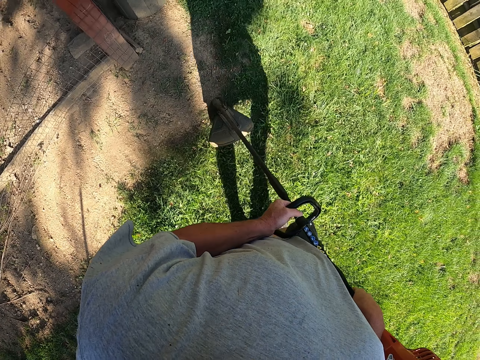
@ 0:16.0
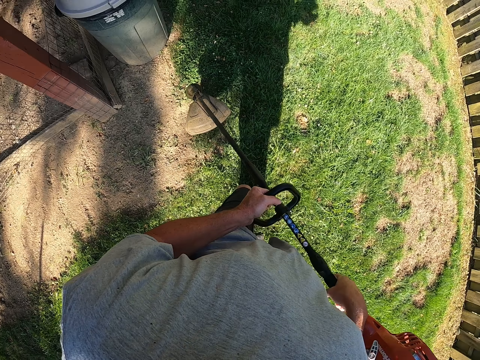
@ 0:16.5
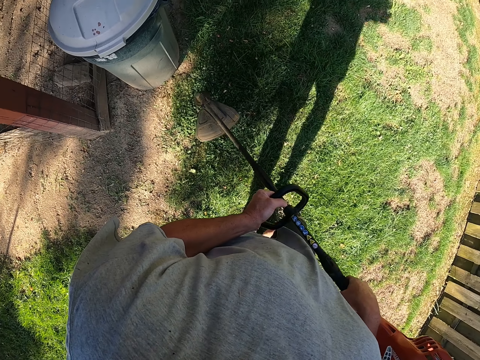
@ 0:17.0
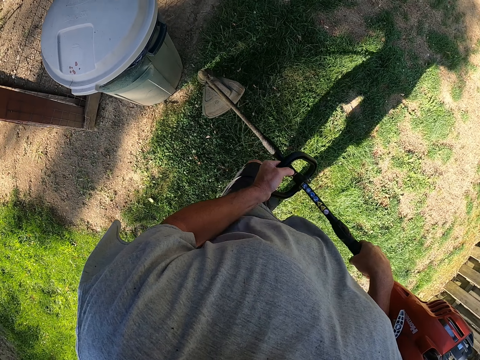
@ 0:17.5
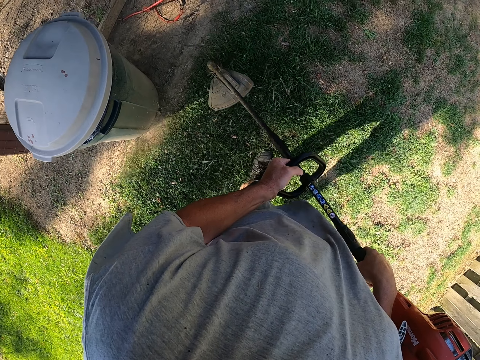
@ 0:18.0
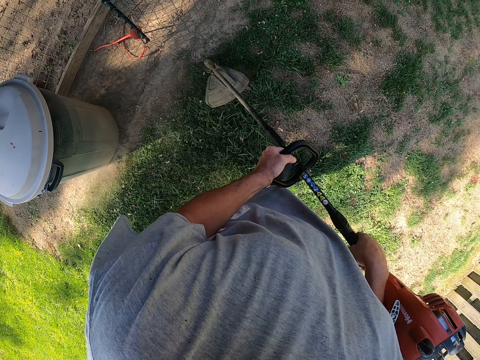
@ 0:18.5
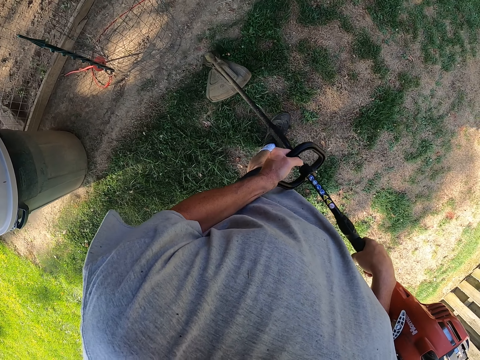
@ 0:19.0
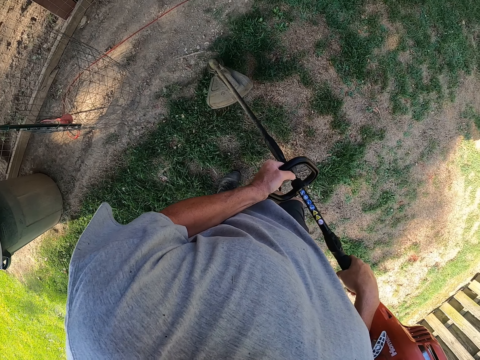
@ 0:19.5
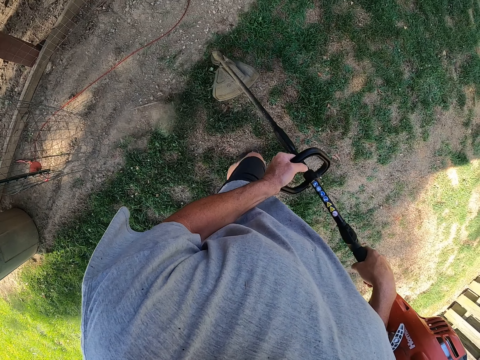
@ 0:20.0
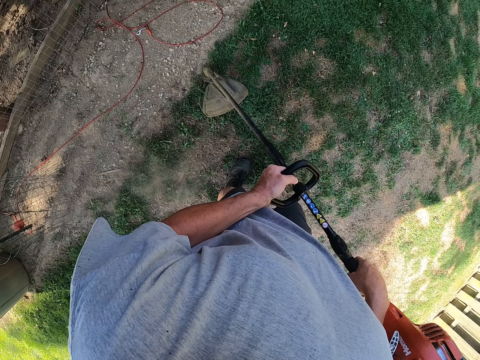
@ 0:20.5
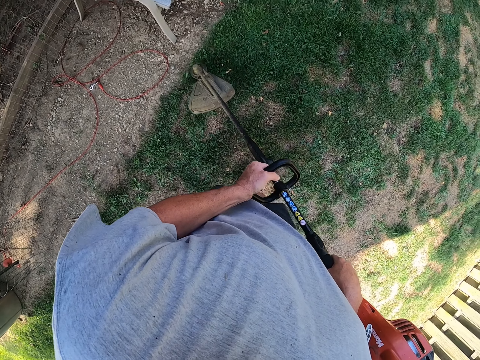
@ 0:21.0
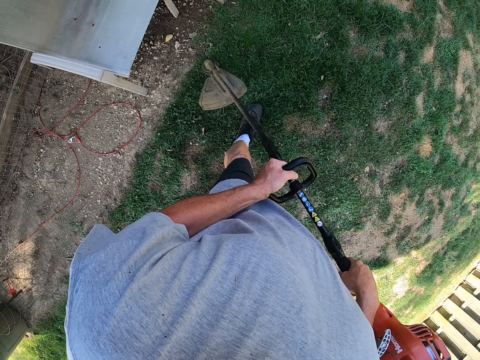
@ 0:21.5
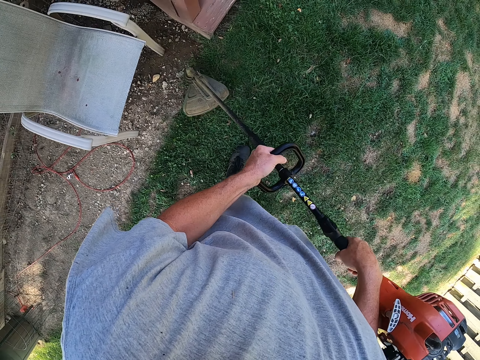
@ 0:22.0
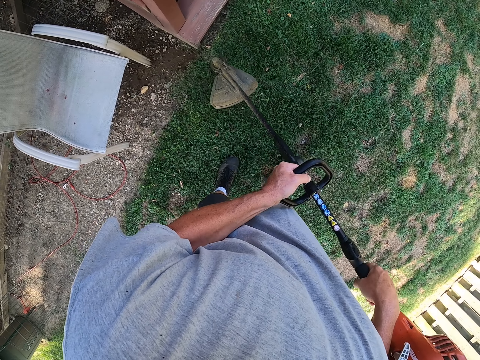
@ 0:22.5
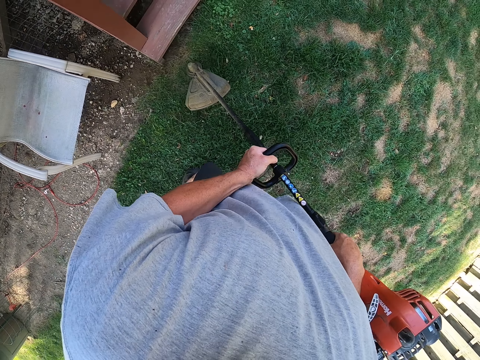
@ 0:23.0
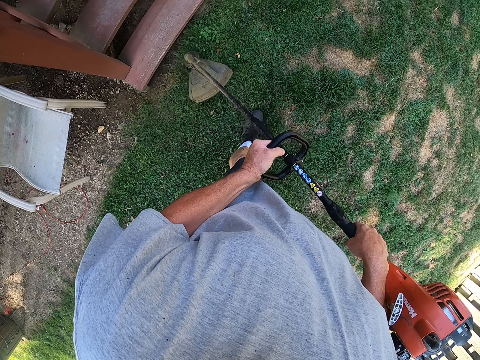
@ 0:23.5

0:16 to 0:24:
The camera wearer trims the grass with the machine.

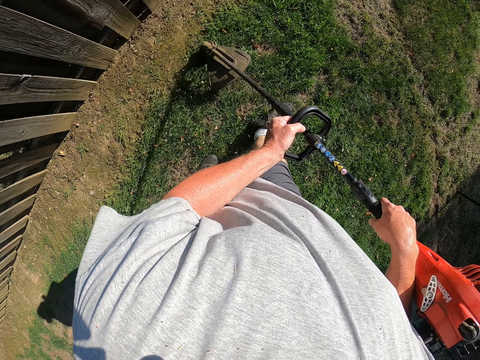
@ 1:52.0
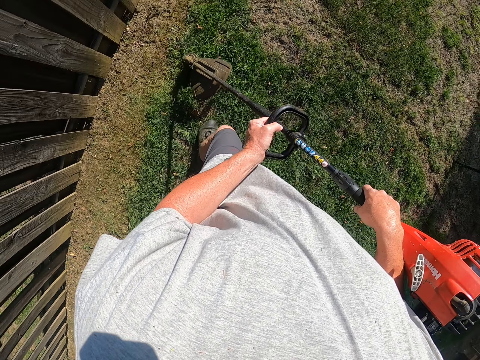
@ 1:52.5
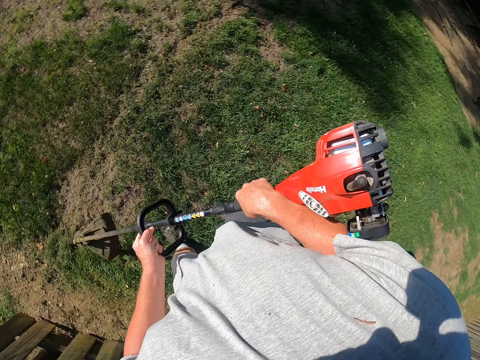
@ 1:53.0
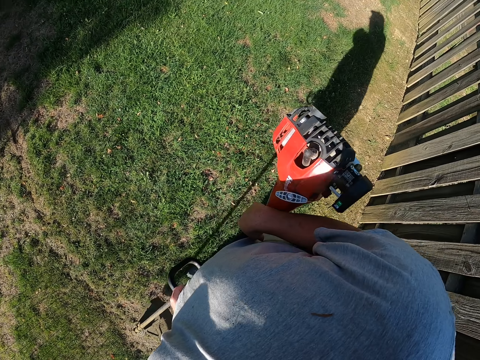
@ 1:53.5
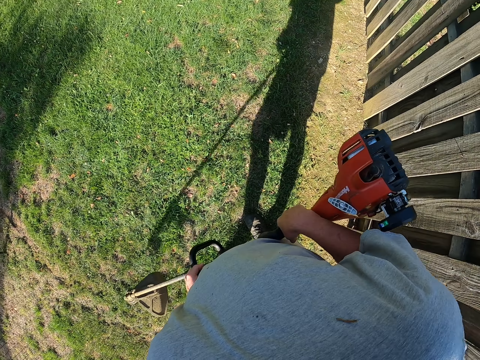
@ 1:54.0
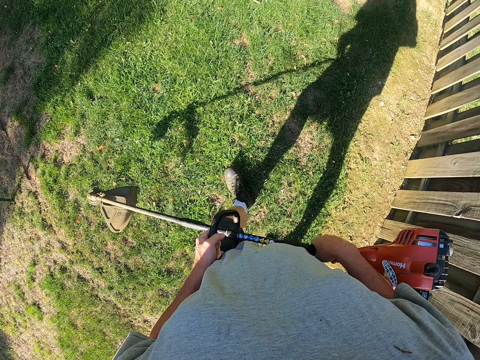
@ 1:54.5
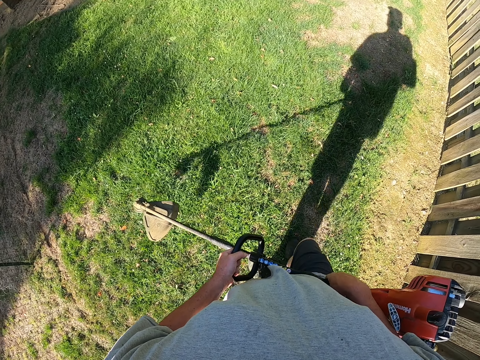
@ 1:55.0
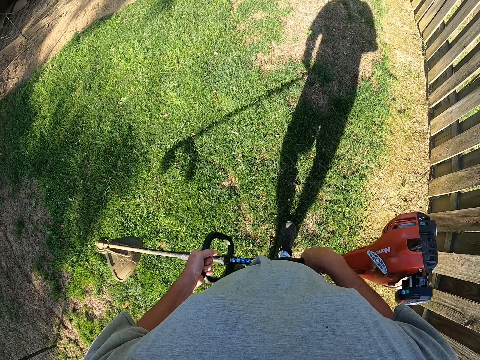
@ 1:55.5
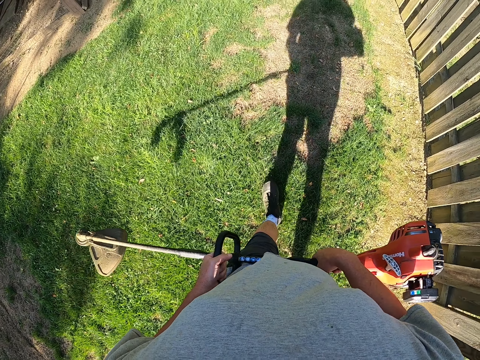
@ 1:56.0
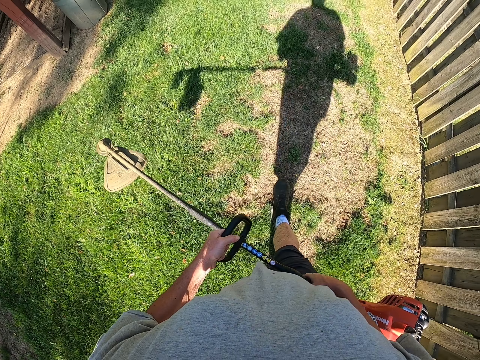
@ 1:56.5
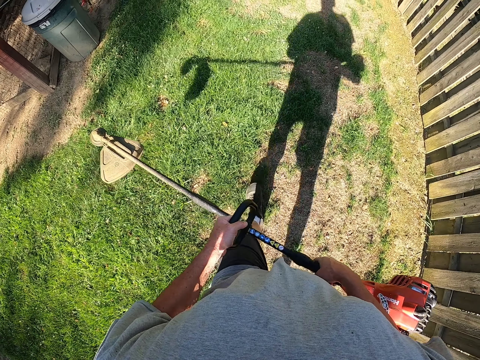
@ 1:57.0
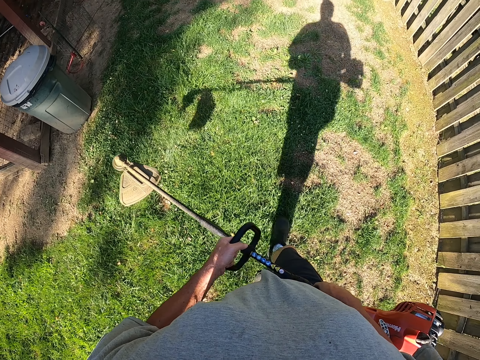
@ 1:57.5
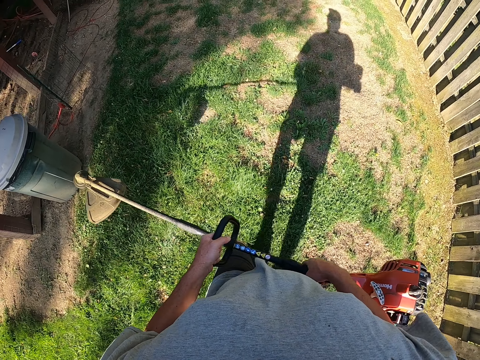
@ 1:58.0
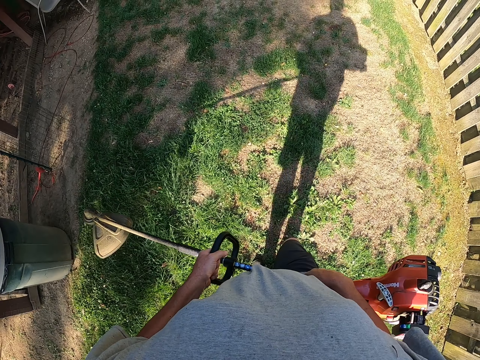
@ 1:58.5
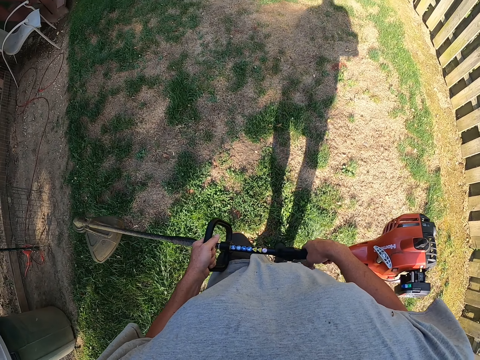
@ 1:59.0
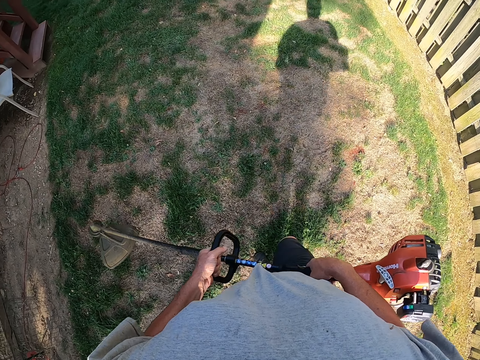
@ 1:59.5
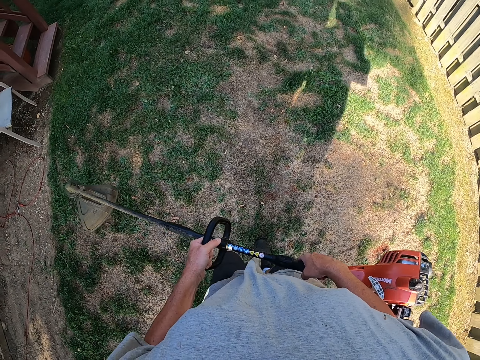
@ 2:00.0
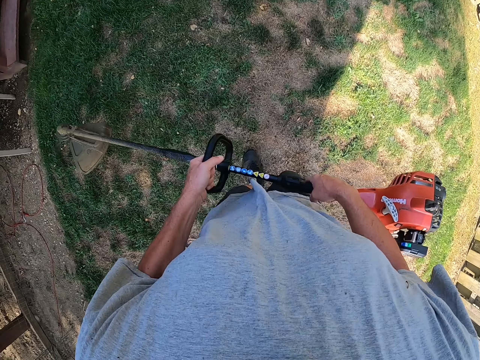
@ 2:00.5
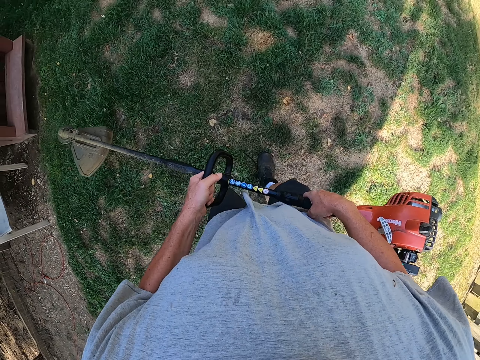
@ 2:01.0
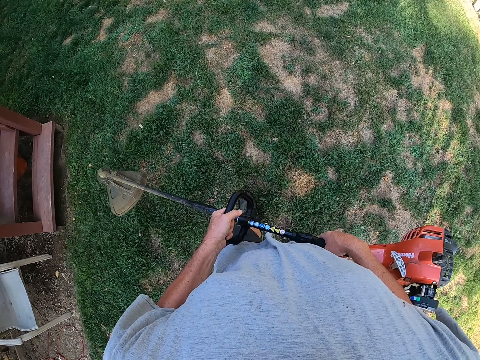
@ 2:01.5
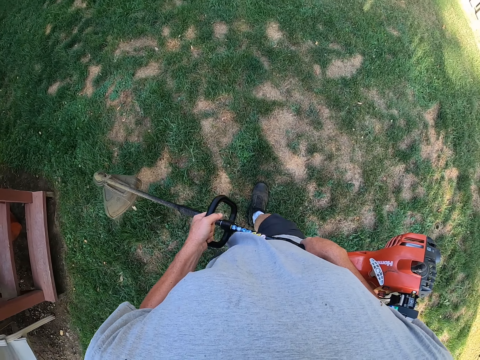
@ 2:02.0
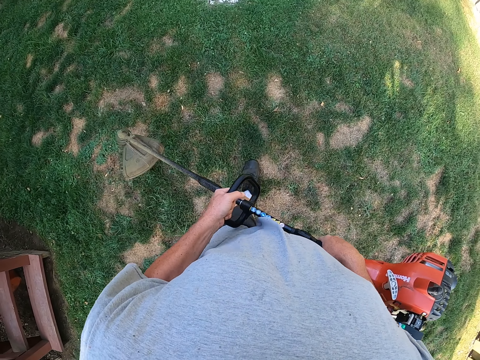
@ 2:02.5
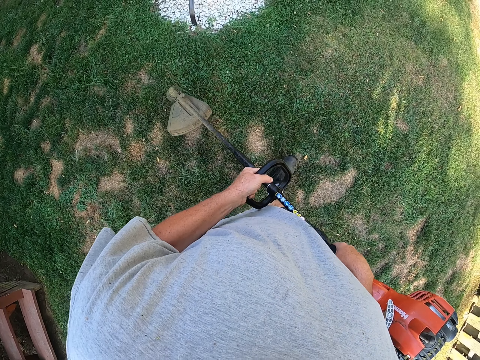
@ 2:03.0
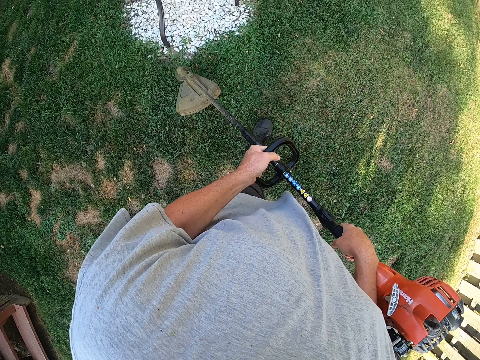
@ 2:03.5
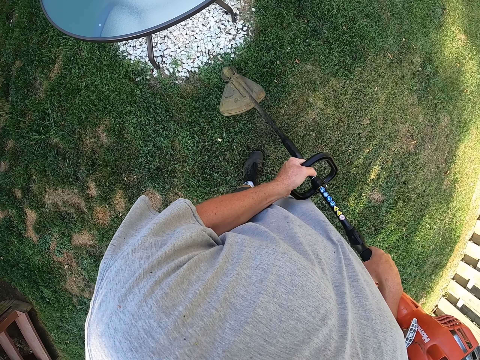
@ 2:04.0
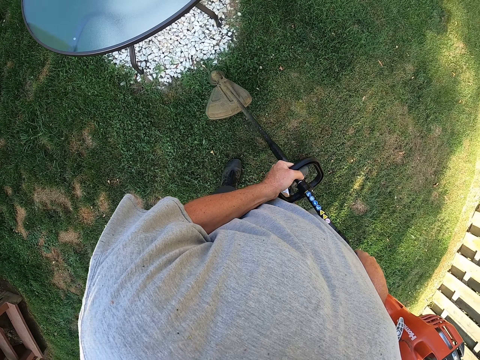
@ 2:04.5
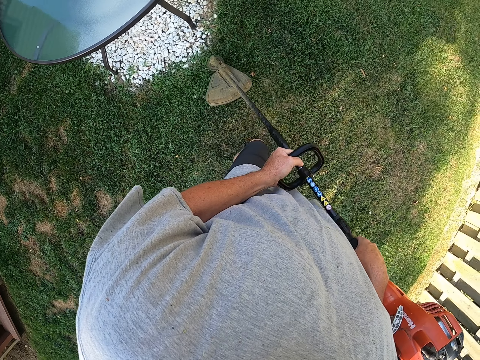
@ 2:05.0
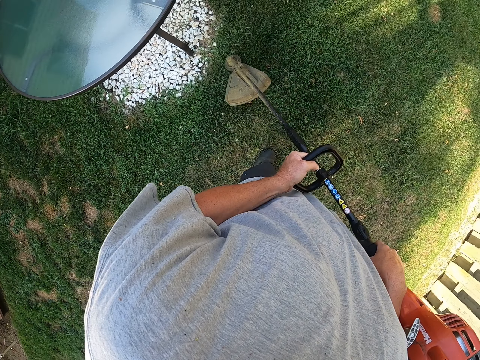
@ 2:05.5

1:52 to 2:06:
The camera wearer looks around the compound. They turn around. They walk around the compound. They trim the grass with the machine.

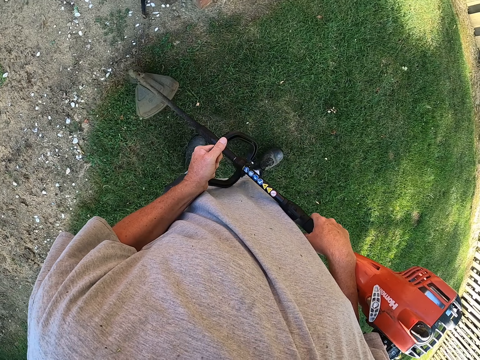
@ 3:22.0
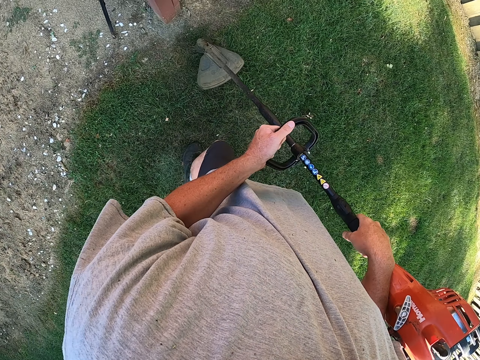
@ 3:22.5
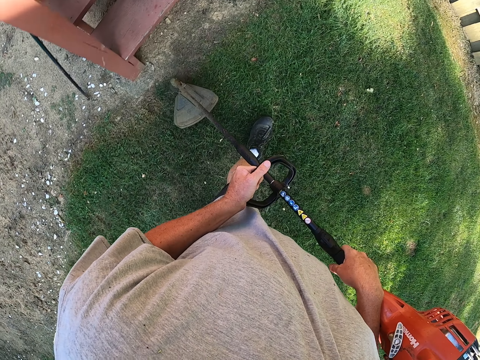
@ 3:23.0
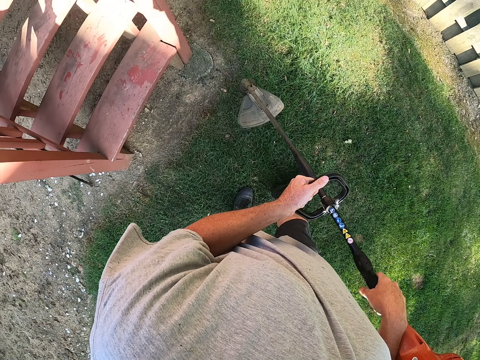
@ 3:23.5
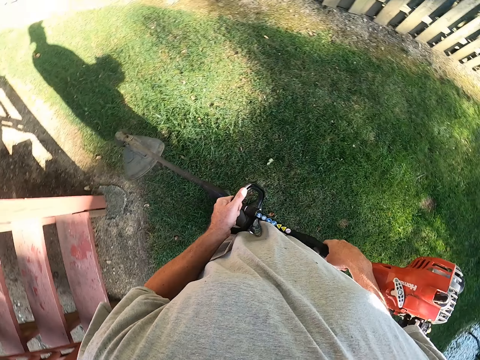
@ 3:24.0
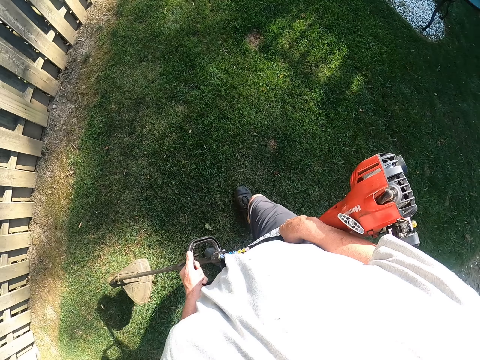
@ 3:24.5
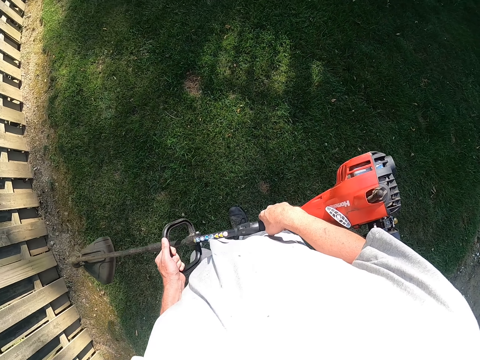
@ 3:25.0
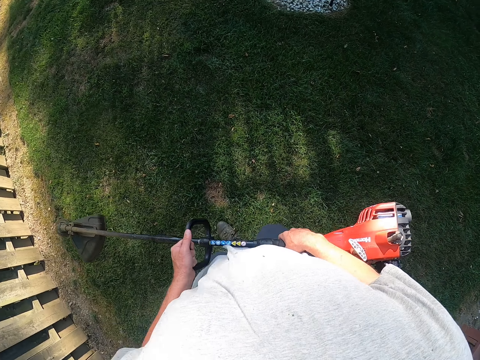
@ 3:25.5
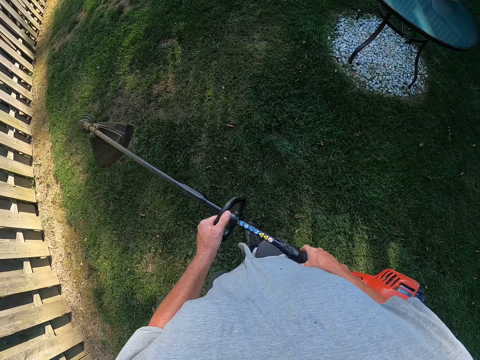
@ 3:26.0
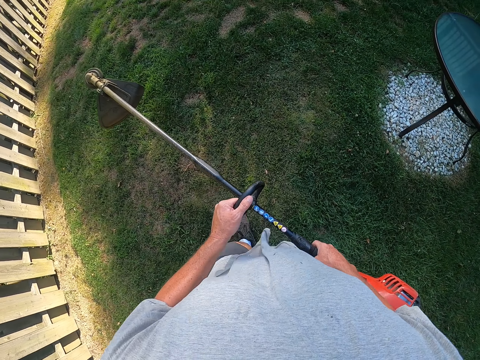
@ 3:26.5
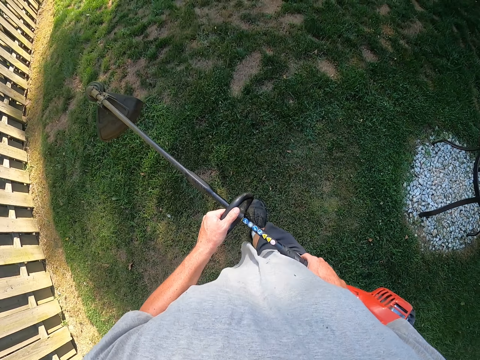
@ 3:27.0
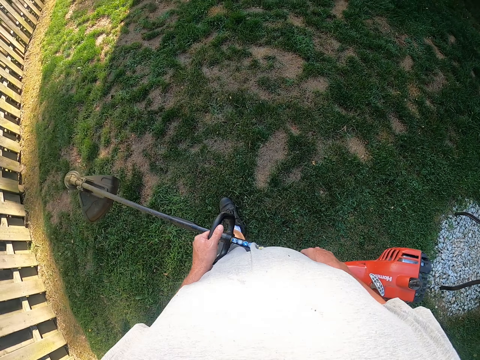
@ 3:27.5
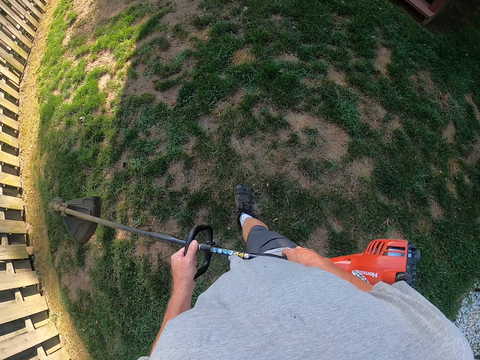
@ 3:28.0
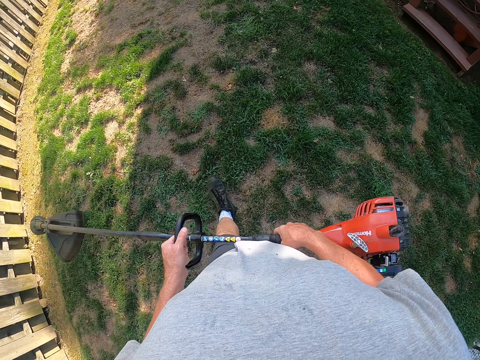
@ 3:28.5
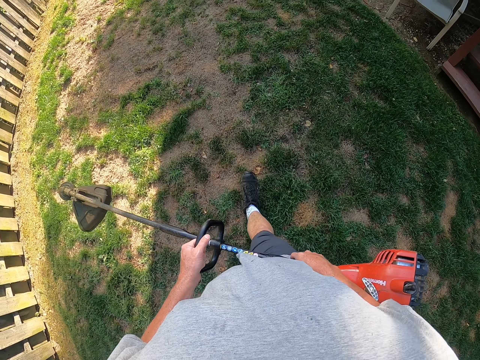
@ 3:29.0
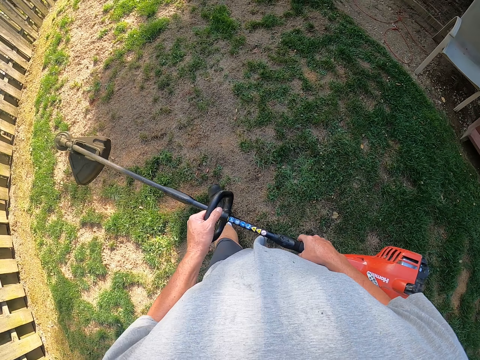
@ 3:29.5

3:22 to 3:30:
The camera wearer looks around the compound. They walk around the compound.
